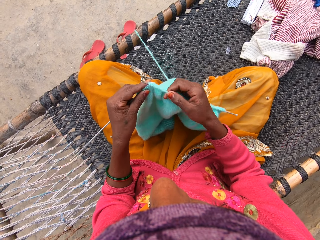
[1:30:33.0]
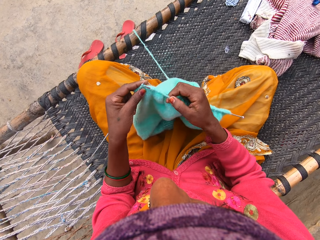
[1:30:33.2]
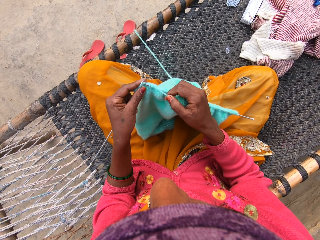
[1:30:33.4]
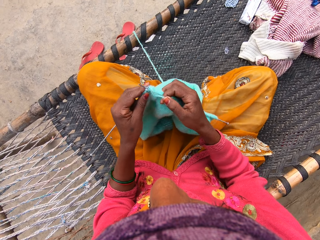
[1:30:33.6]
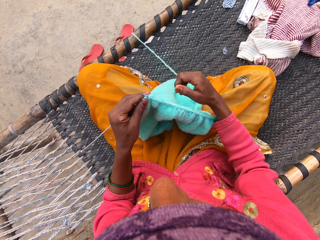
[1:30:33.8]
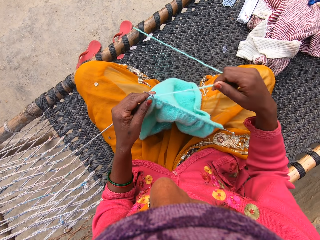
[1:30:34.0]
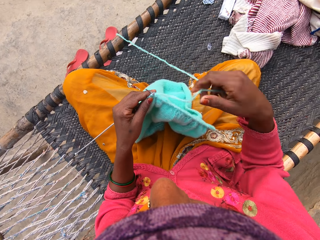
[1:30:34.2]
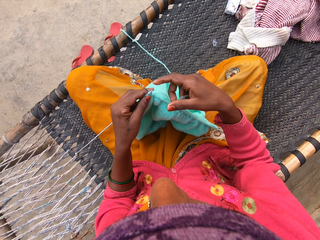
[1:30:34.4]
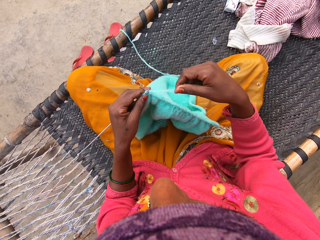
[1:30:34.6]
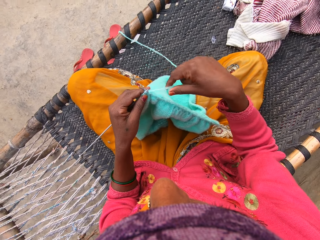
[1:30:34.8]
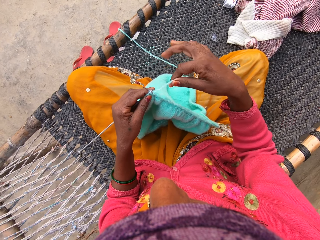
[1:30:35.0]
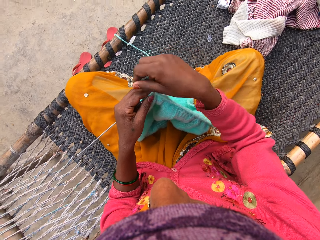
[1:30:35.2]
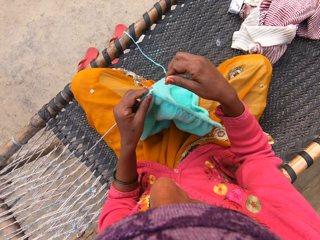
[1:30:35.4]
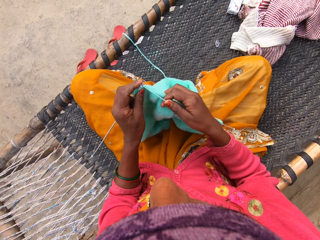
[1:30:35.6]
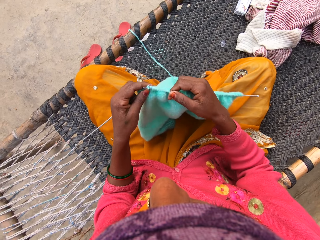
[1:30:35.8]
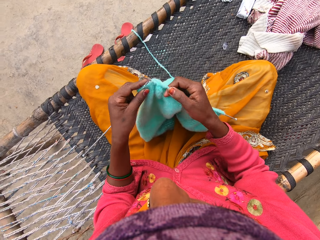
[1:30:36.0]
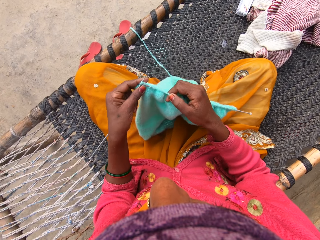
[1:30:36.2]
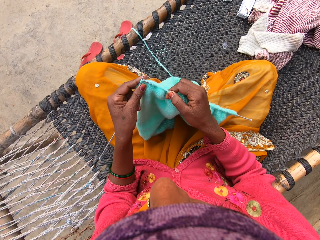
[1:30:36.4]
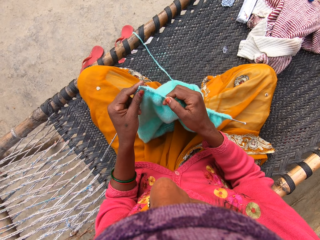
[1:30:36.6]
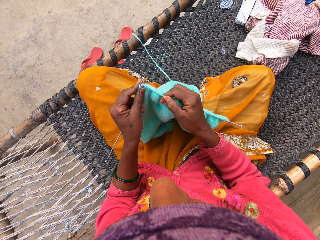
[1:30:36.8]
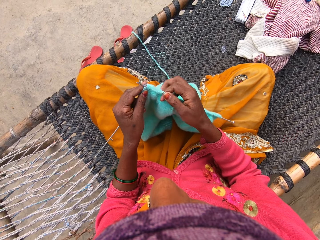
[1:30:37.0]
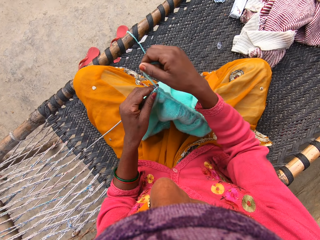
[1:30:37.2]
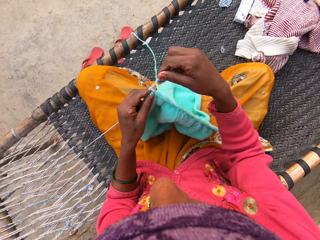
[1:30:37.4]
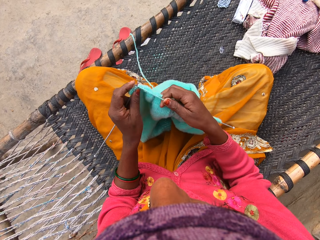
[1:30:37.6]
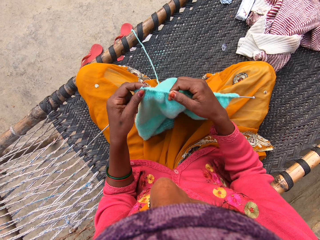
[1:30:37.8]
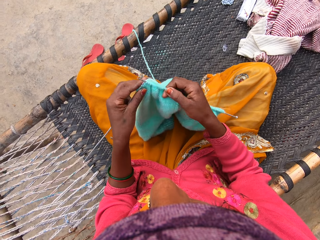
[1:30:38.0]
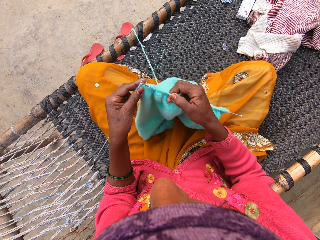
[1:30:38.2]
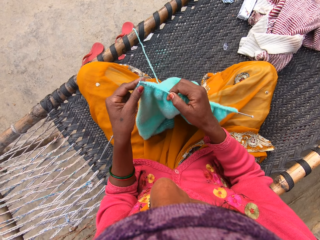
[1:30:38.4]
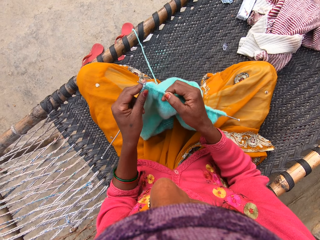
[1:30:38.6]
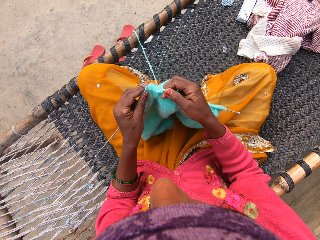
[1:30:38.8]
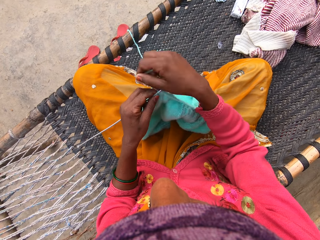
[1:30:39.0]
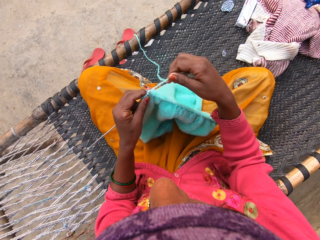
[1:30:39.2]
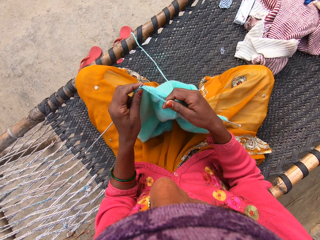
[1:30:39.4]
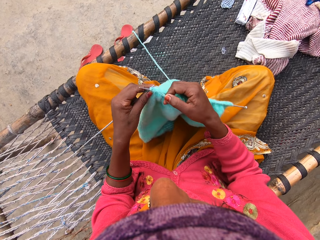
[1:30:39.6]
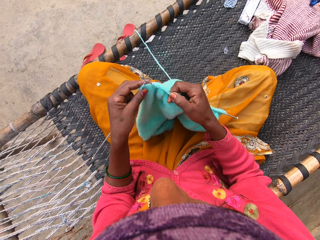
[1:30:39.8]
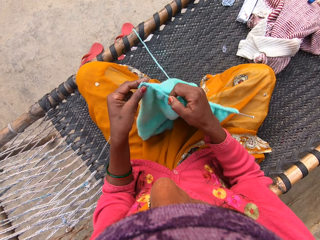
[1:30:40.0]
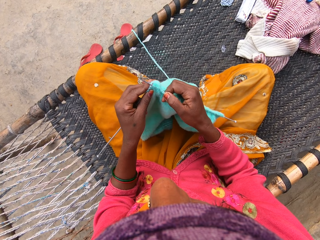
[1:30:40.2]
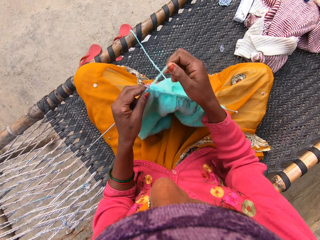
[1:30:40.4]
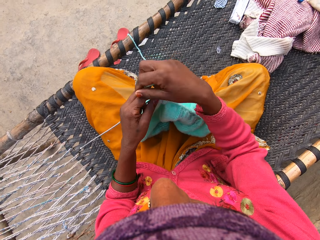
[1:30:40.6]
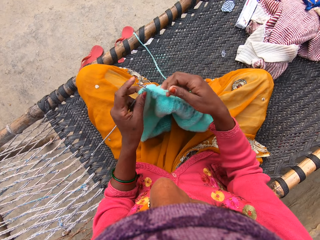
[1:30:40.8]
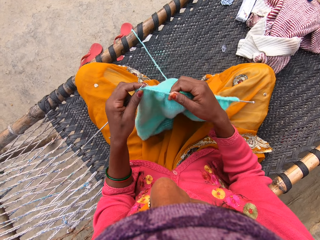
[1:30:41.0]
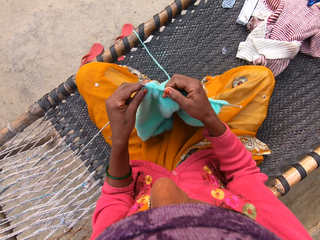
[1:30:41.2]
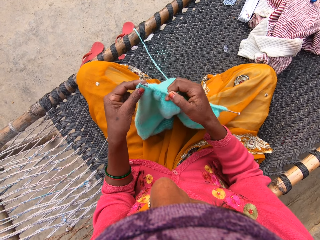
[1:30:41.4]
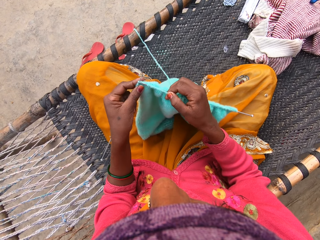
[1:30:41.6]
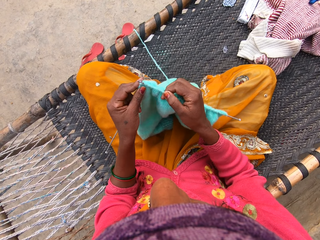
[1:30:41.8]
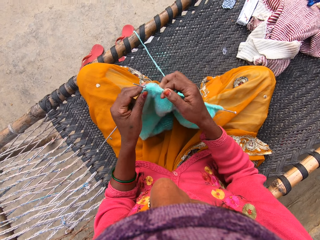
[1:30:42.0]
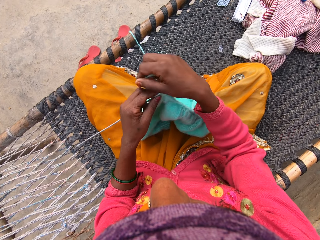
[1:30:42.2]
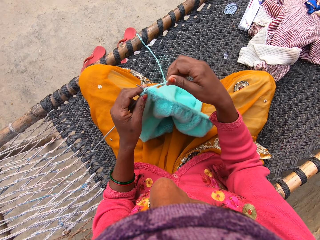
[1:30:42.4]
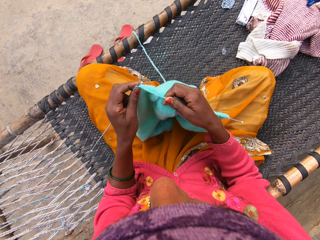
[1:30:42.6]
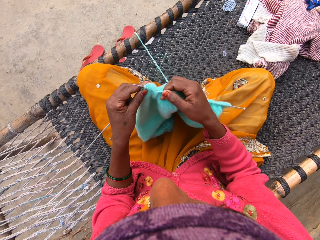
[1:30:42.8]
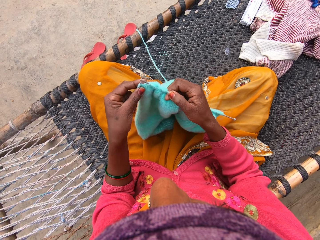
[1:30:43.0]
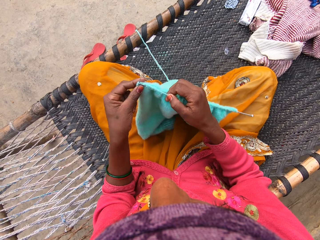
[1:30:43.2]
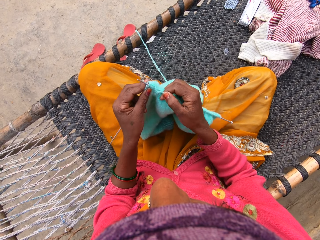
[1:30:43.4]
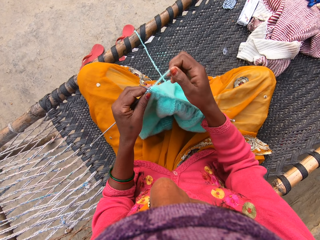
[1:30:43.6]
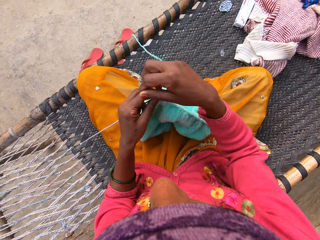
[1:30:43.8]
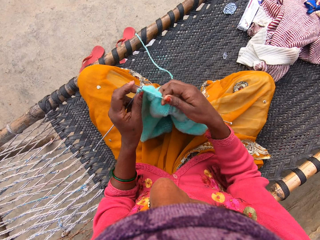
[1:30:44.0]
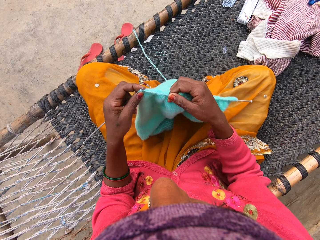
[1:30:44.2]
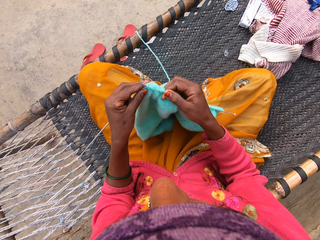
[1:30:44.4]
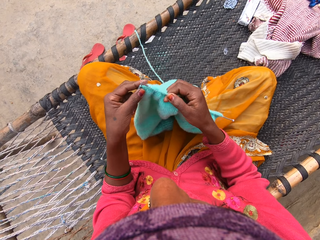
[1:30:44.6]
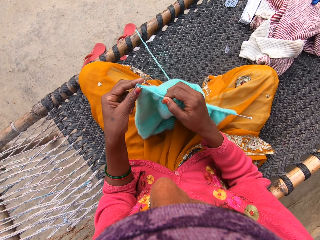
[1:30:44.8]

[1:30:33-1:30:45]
The camera wearer pulls the thread. They knit the sweater fabric.

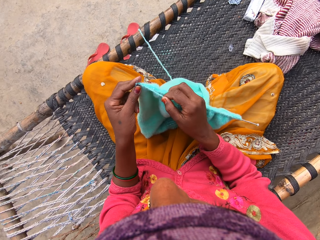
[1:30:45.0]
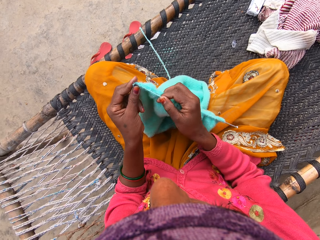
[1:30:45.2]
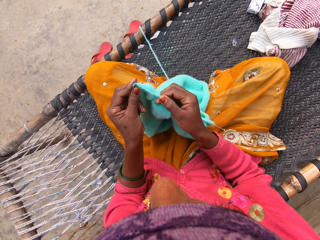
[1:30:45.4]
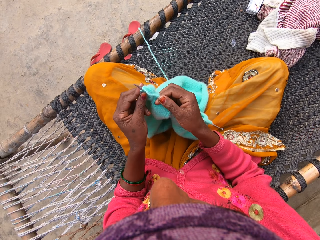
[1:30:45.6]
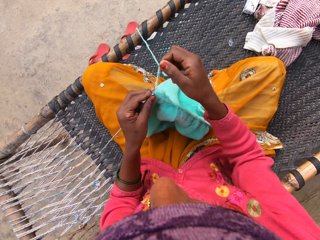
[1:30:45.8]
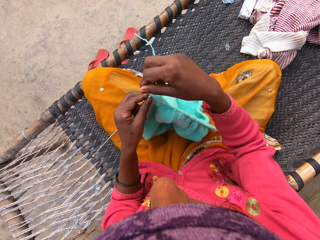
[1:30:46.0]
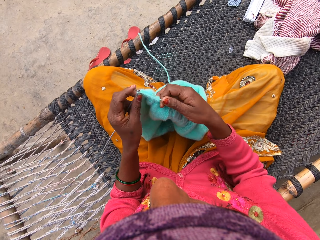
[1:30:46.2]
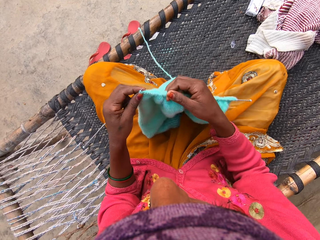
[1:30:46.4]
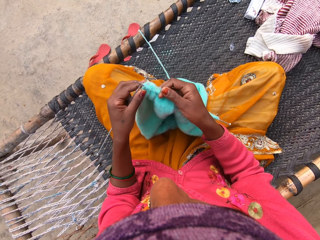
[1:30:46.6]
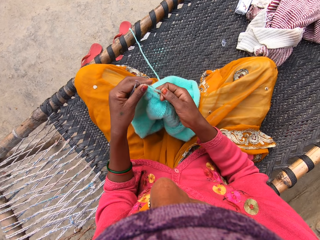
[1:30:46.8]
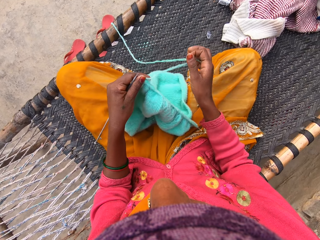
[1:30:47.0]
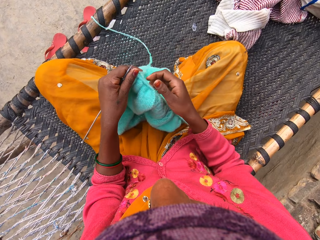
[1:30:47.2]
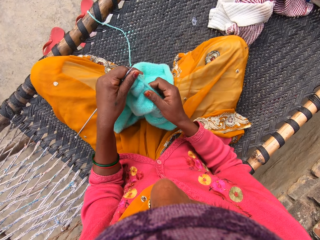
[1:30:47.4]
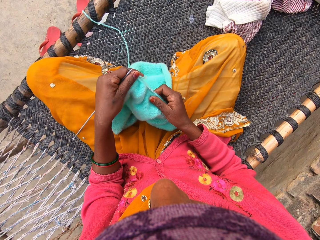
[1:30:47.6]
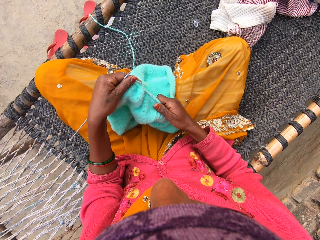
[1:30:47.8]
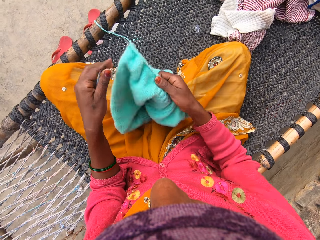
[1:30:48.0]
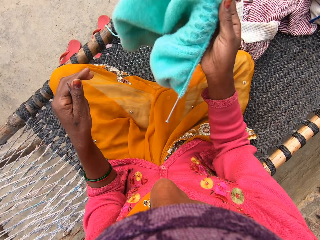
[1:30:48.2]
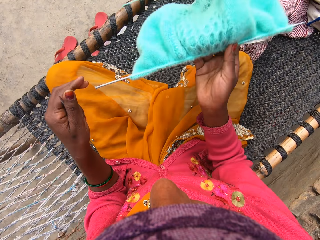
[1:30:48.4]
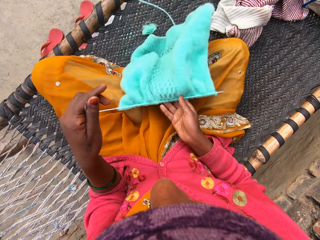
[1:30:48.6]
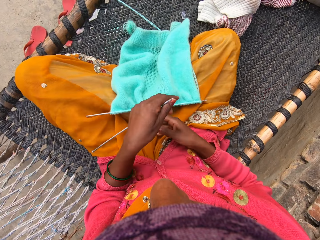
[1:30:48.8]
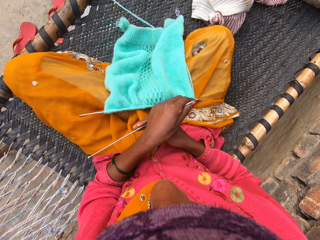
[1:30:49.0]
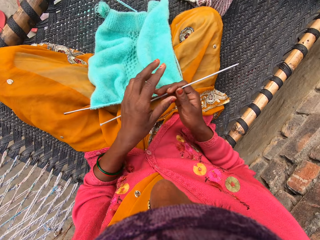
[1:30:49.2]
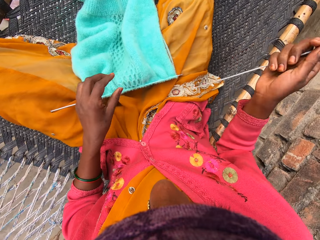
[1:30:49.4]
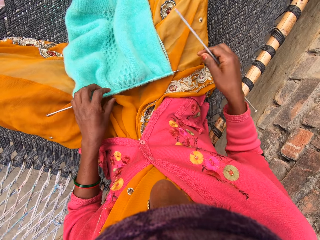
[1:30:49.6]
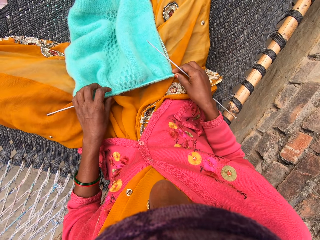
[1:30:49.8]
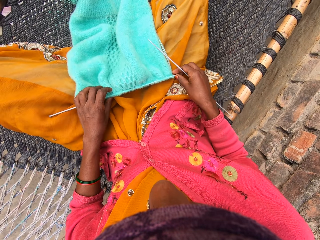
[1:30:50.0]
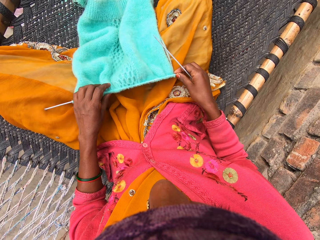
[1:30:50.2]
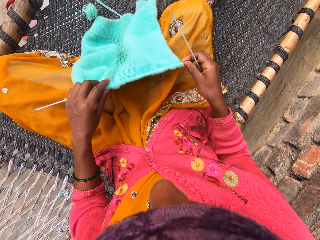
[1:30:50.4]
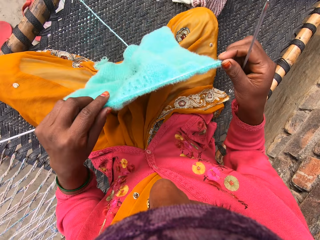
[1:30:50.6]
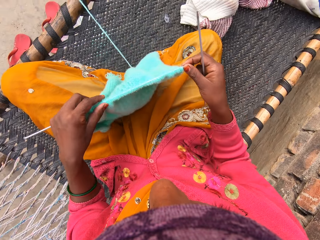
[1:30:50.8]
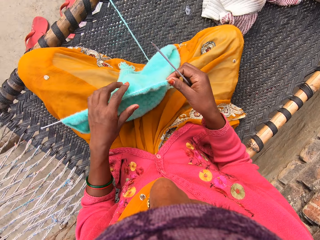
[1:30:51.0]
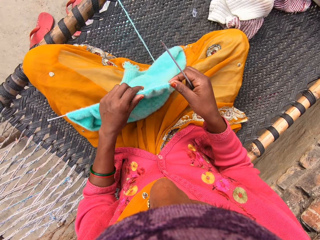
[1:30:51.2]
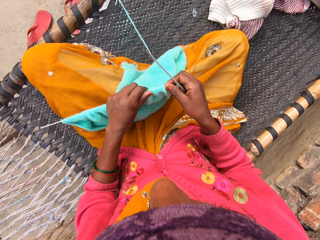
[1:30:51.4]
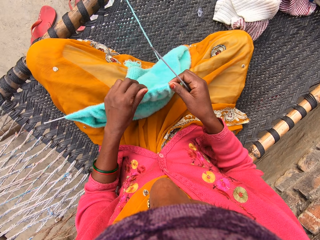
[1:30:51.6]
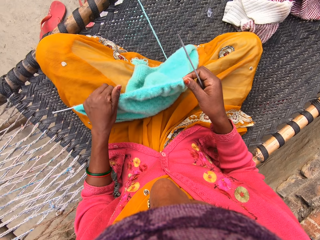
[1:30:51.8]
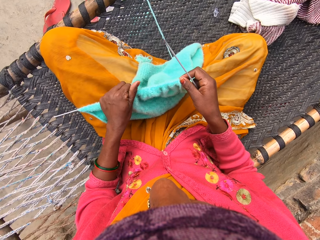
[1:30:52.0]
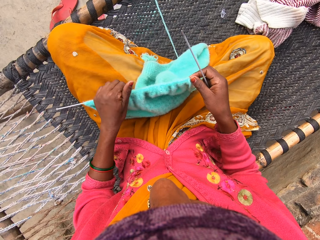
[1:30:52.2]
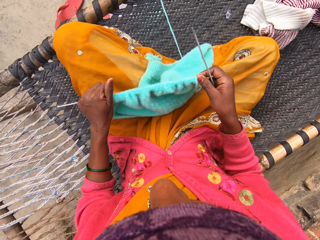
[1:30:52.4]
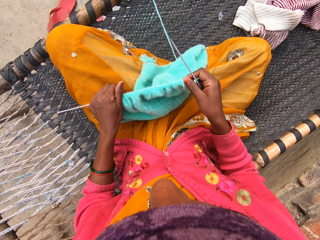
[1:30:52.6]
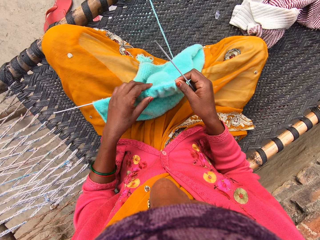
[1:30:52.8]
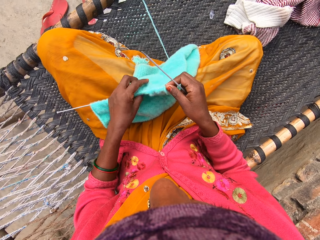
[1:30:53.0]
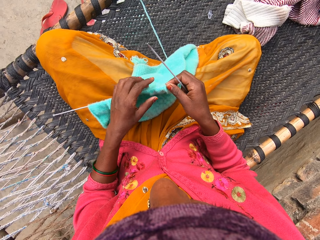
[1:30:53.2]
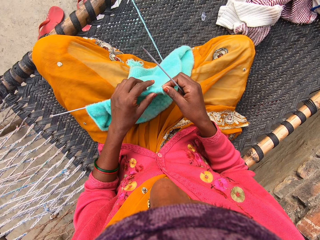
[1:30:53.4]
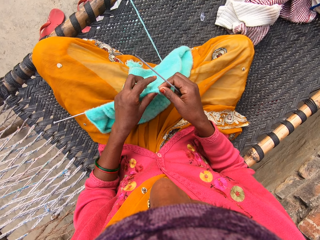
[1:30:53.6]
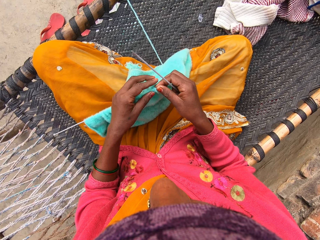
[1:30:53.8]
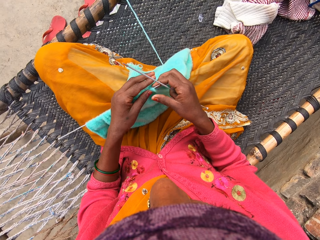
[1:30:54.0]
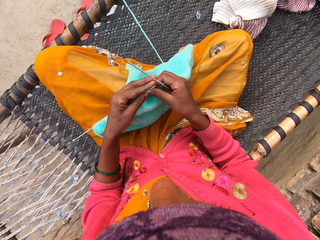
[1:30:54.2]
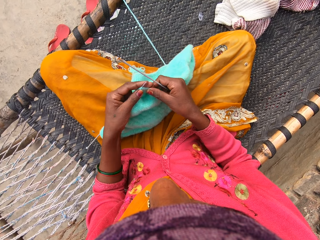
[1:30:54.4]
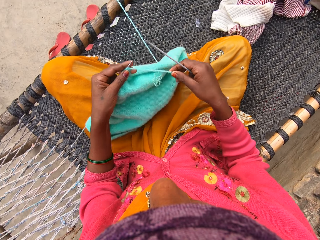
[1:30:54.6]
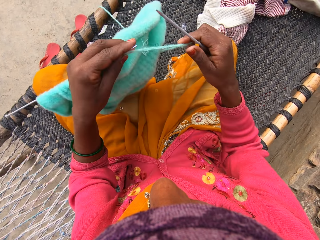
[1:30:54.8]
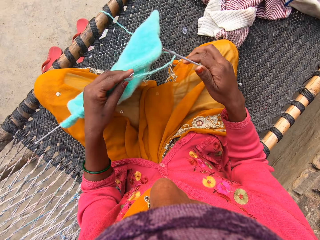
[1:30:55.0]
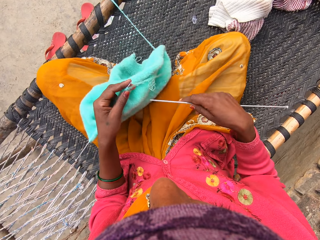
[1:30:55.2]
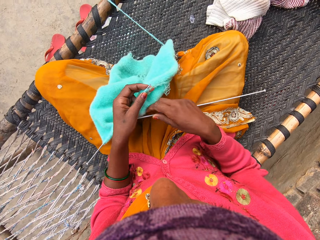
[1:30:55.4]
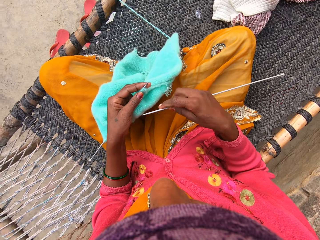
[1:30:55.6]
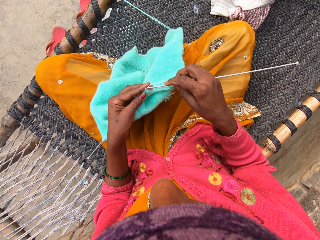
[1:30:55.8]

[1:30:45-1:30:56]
The camera wearer adjusts the shawl or sweater fabric with her right hand. She turns the shawl over with her right hand. She lifts the sweater fabric. She drops the shawl on a woven bench. She passes the knitting pin in her left hand to her right hand. She holds the crochet hook with the other hand. She picks up the shawl with both hands. She puts down the sweater fabric. She adjusts the shawl with her left hand. She pushes the sweater fabric against the crochet hook. She lifts the sweater fabric and puts down the sweater fabric.
